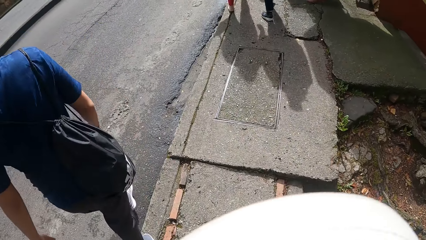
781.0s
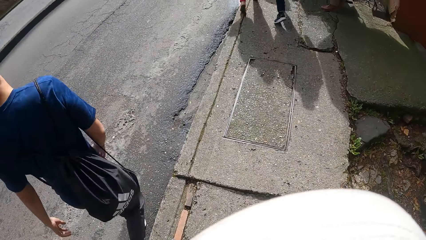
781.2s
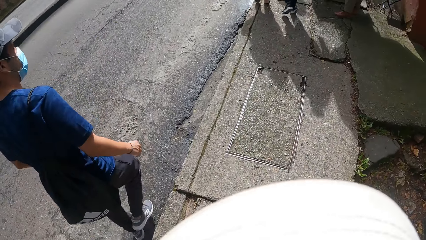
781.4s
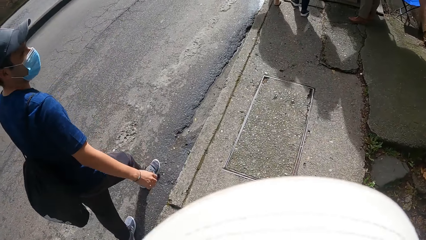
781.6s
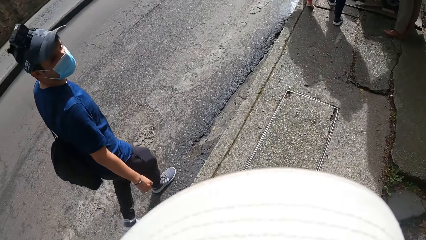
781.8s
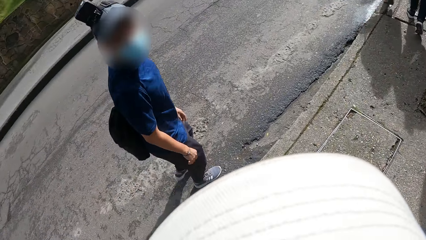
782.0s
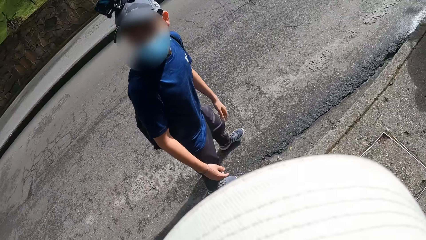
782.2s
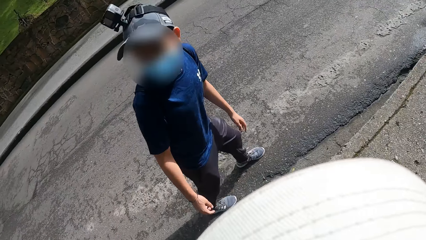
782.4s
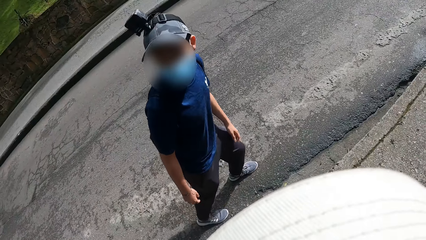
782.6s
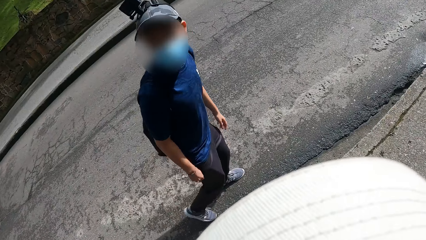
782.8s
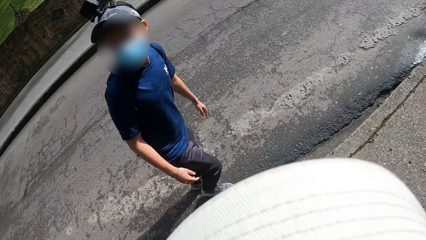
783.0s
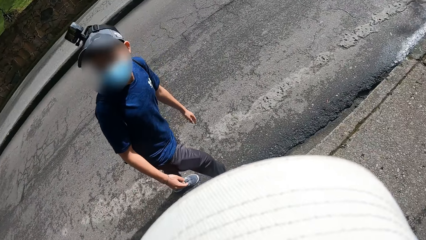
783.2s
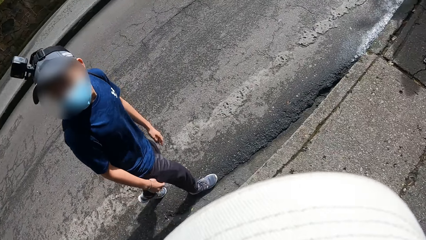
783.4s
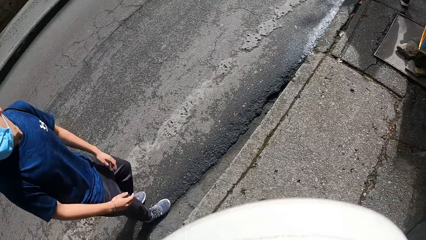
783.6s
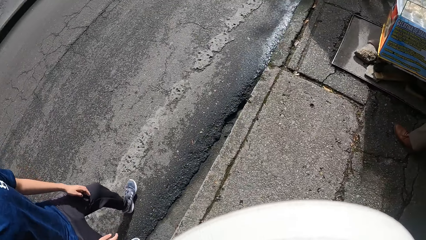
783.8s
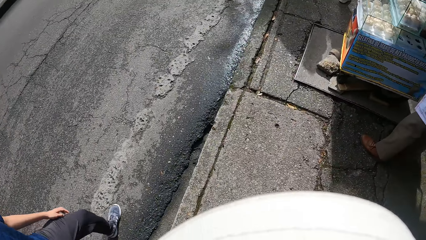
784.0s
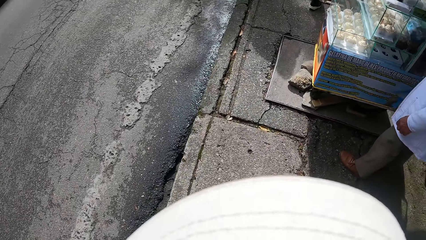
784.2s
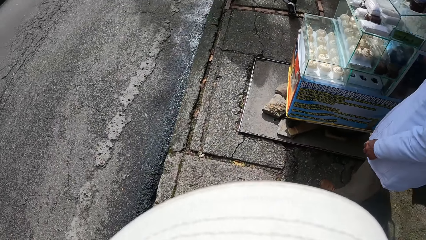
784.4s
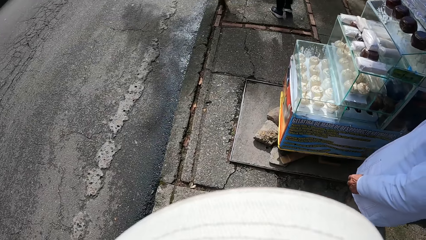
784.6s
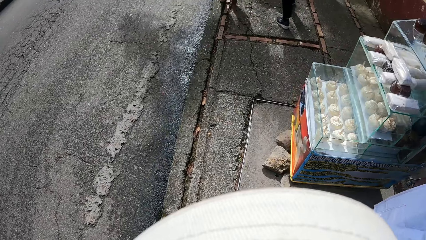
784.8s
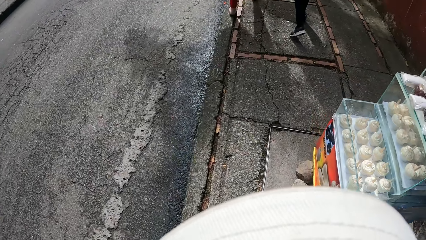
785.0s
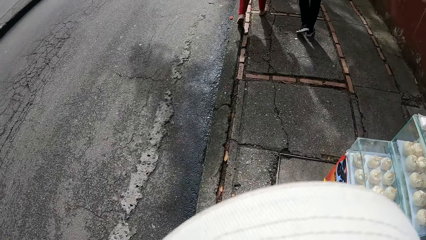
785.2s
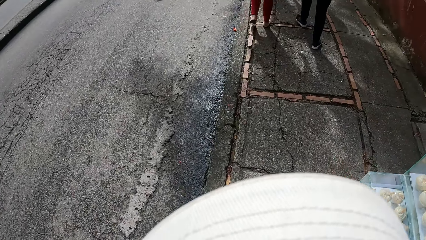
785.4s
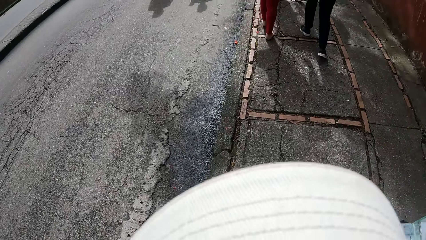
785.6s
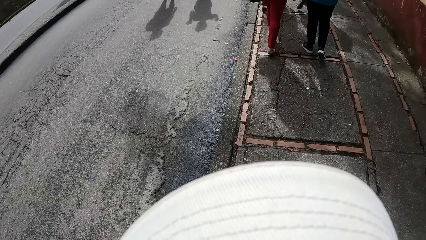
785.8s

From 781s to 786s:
A man walks on the road.

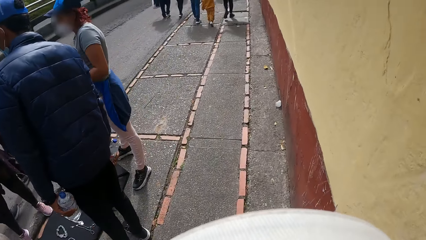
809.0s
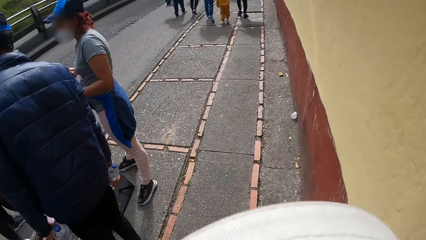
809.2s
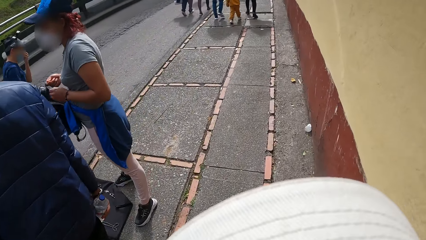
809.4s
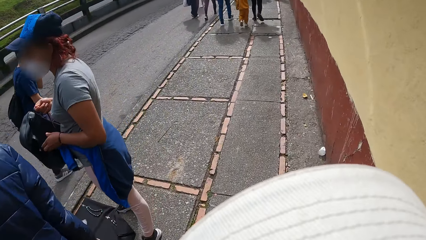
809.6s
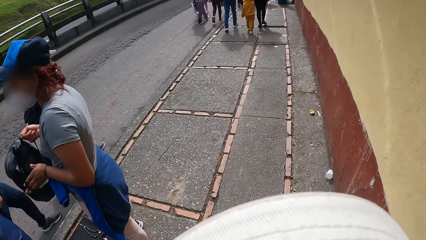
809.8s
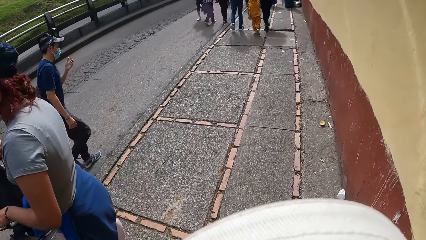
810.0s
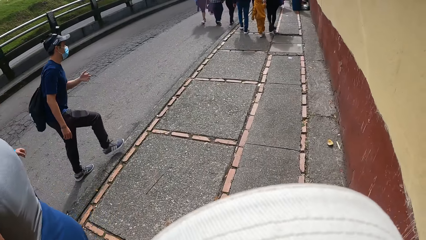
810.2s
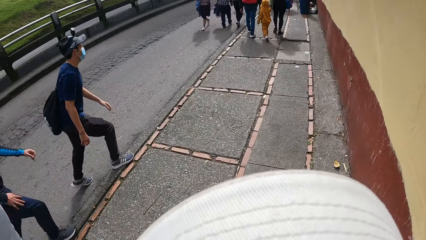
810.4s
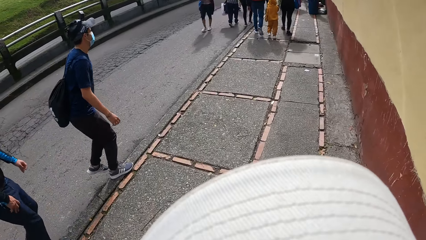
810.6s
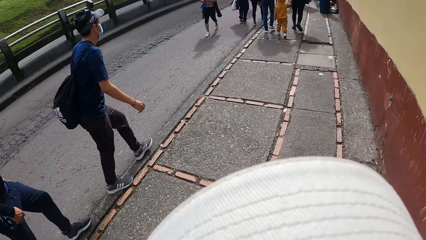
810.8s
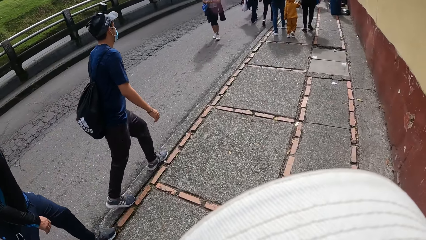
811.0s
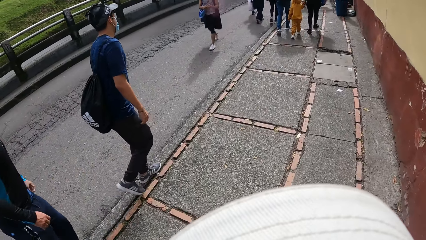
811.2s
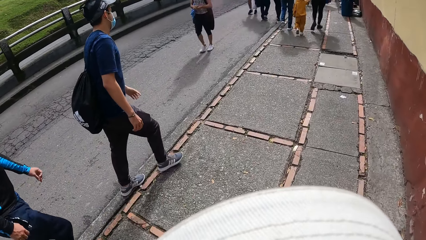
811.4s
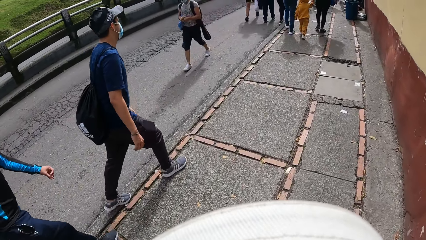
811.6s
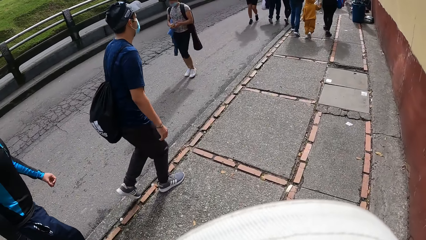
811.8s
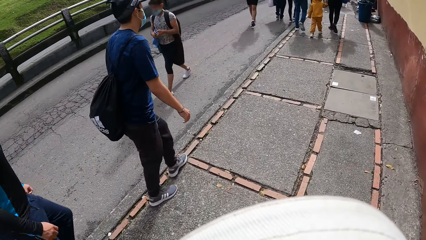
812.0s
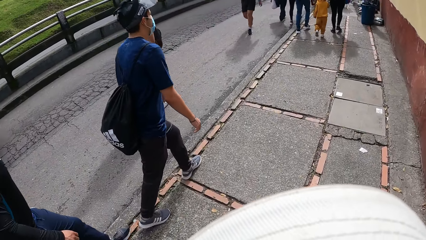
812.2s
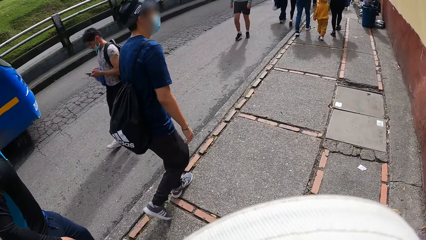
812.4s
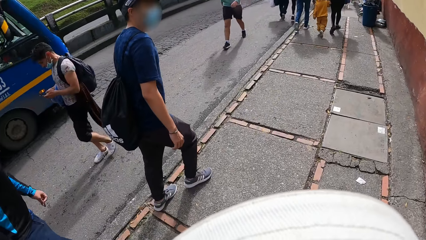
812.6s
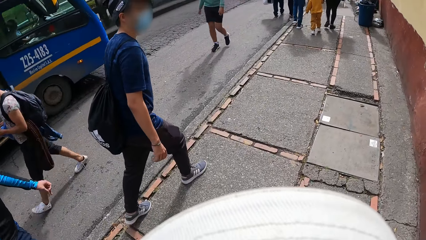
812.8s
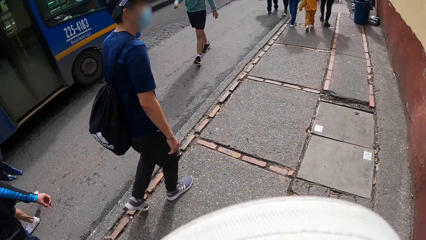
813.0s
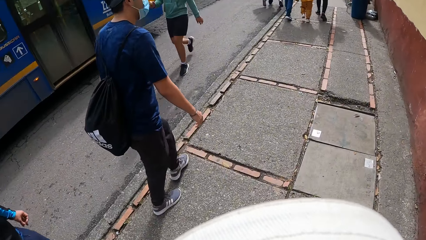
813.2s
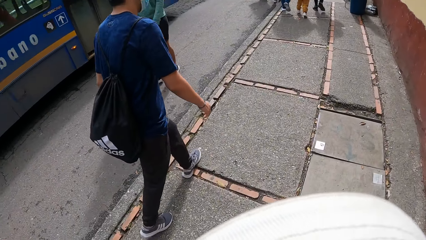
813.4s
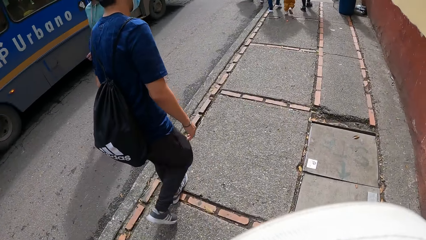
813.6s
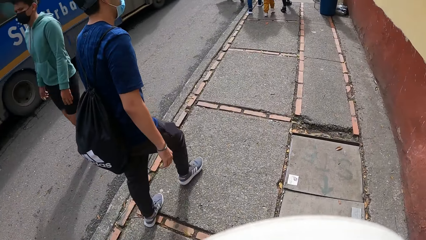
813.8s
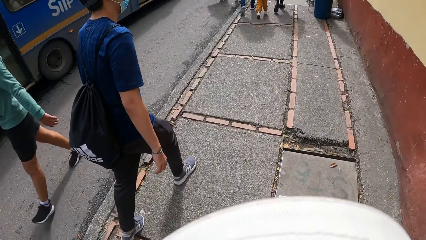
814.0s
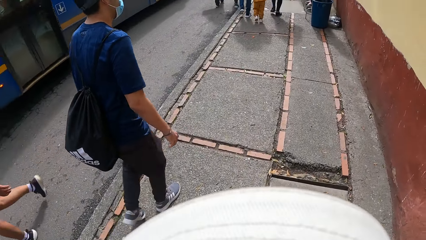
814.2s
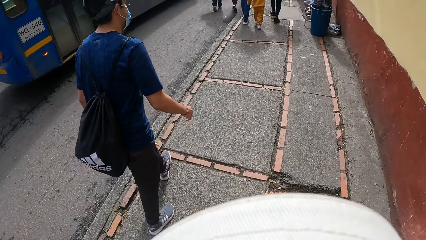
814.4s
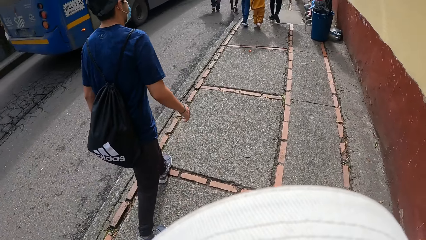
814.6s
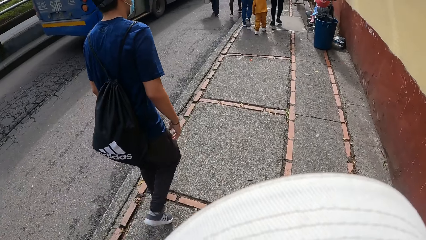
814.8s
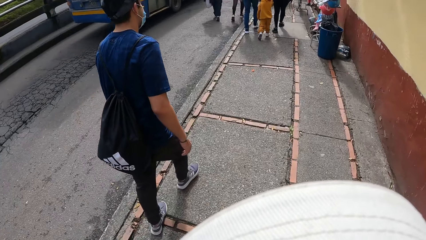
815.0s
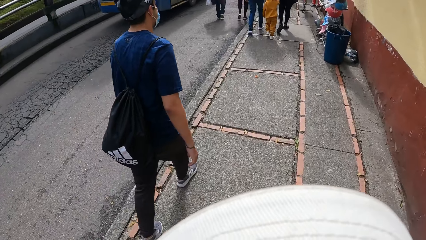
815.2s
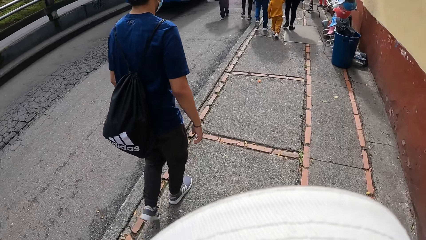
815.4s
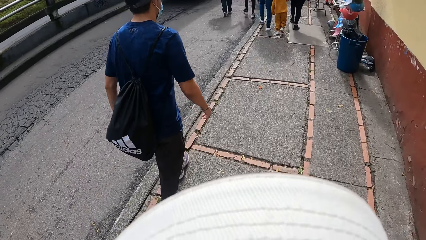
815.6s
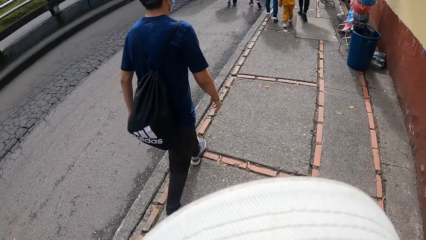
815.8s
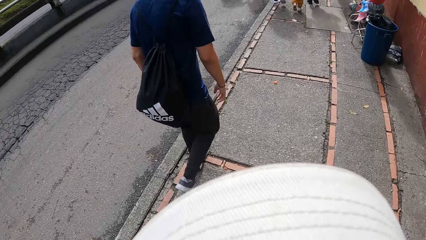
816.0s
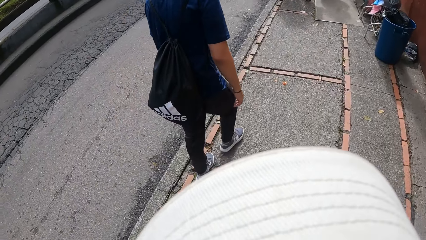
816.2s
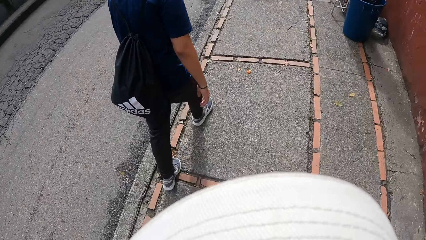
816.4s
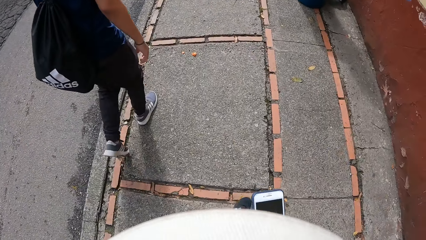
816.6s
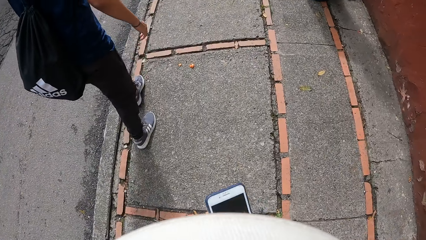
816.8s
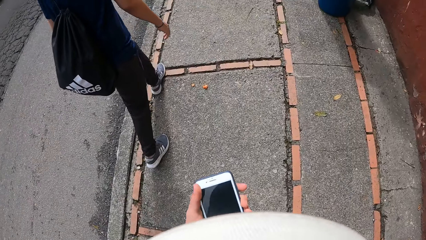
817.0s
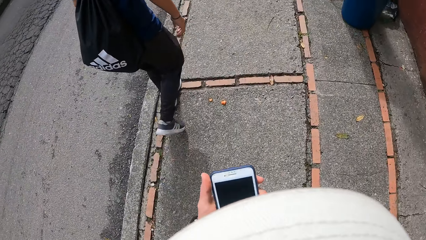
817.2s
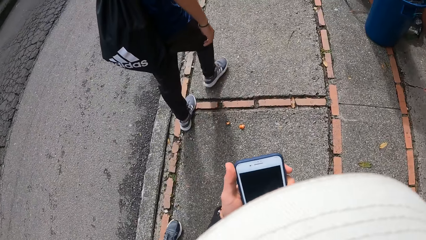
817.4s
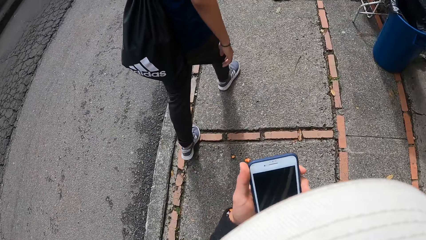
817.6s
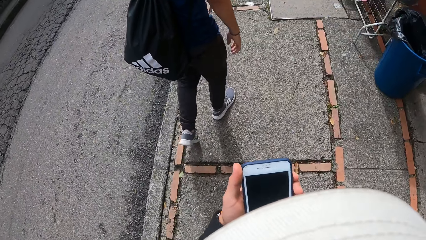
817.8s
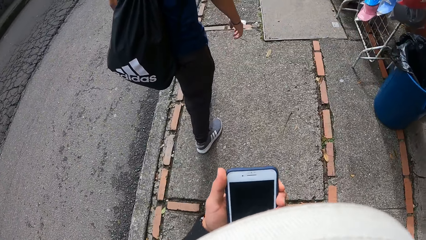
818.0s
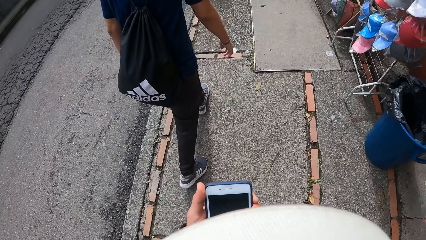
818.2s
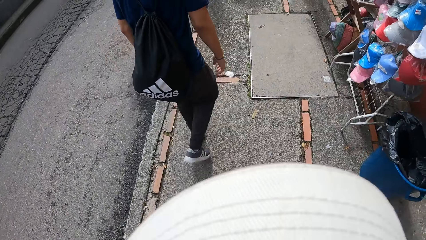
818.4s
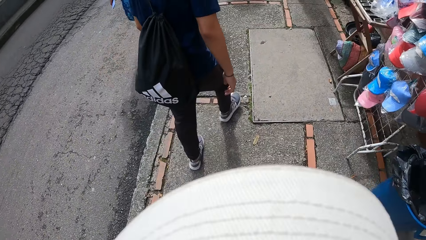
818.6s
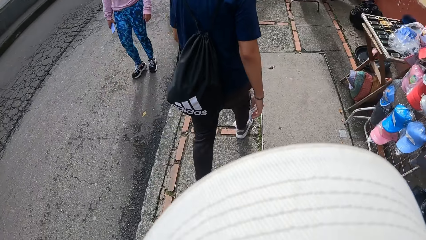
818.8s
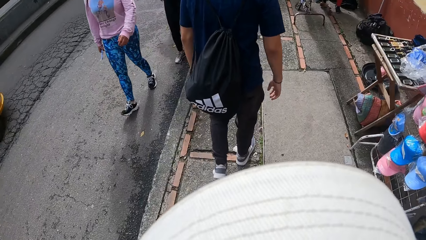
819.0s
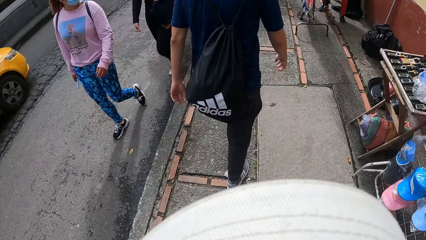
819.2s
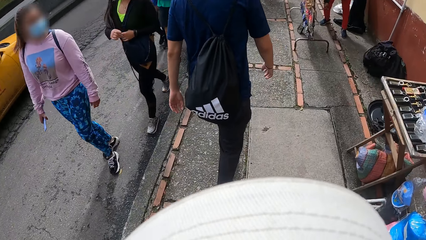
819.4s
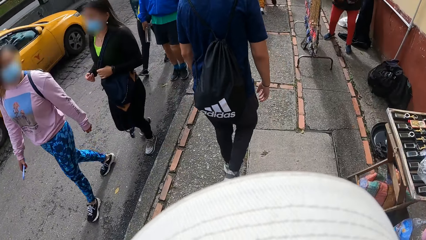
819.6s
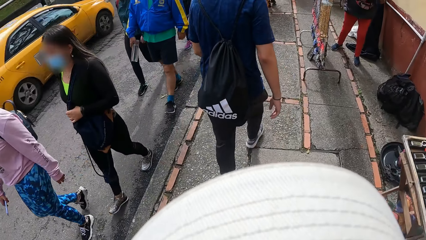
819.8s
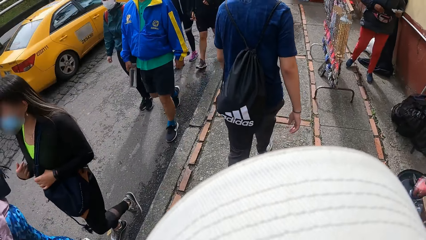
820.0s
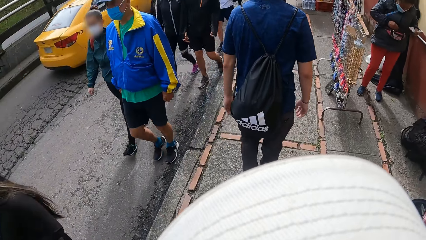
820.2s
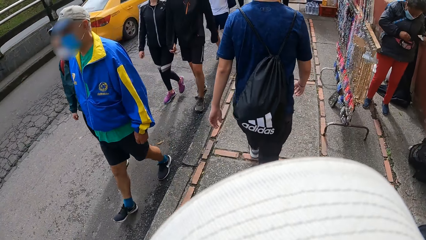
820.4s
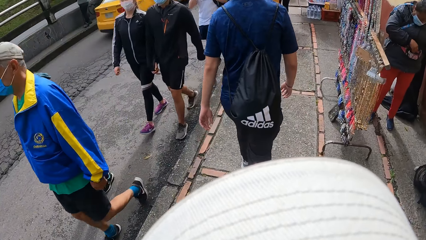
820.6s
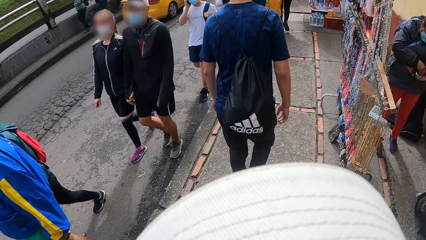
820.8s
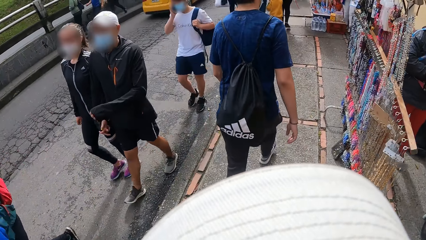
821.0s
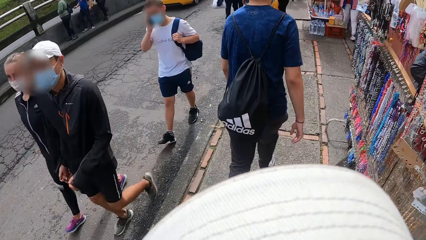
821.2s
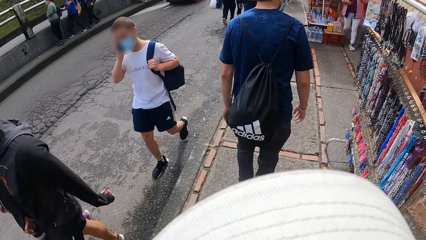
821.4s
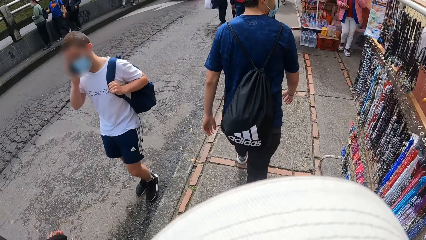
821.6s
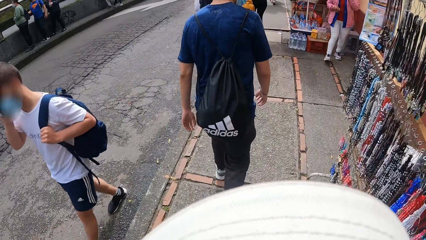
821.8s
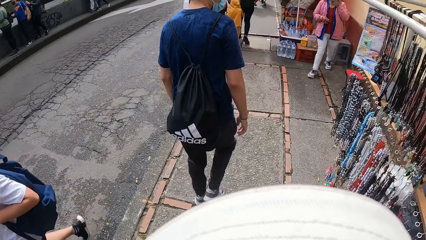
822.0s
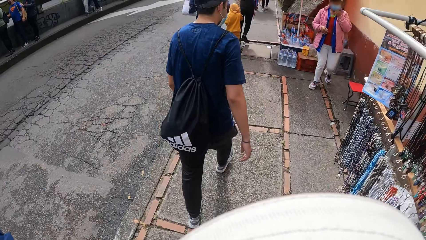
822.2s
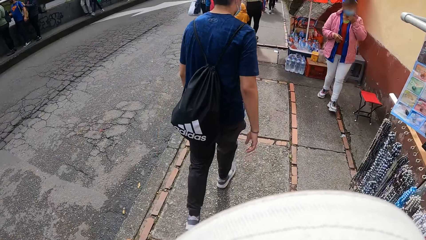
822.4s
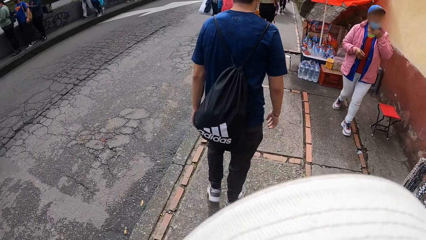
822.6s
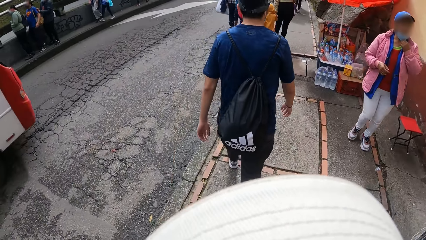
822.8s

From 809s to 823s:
The man walks on the pathway. A bus rides past the camera wearer. The camera wearer operates the phone with his left hand.
